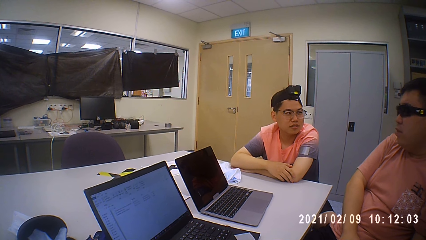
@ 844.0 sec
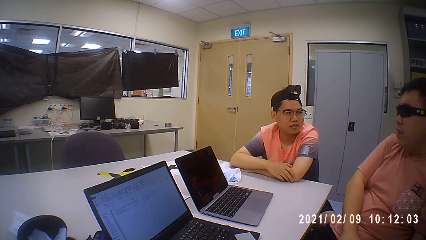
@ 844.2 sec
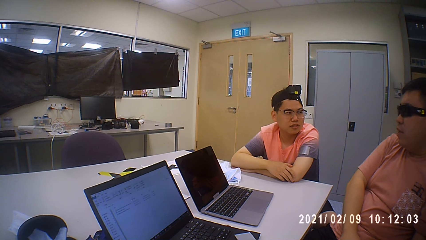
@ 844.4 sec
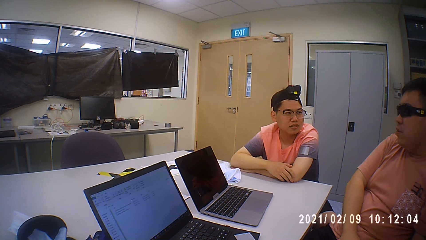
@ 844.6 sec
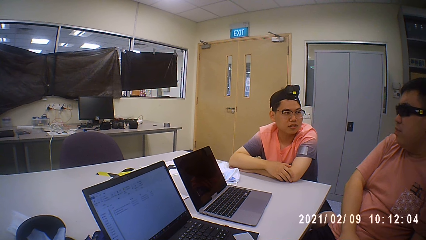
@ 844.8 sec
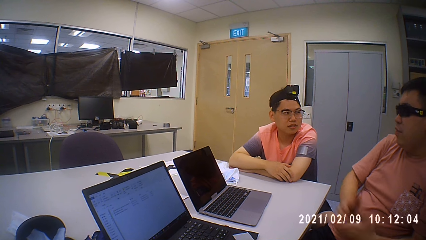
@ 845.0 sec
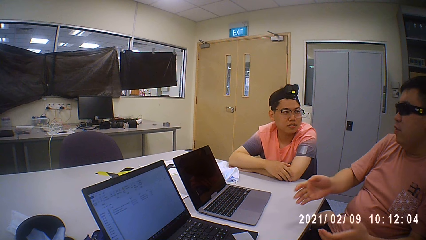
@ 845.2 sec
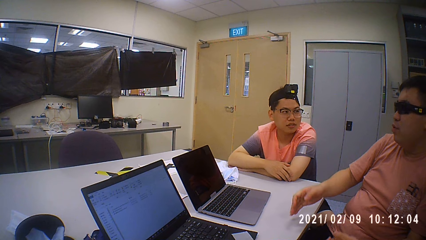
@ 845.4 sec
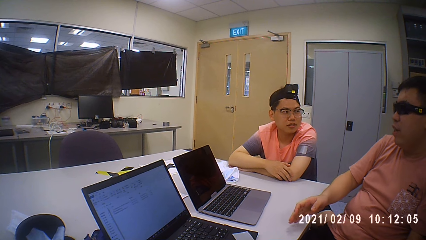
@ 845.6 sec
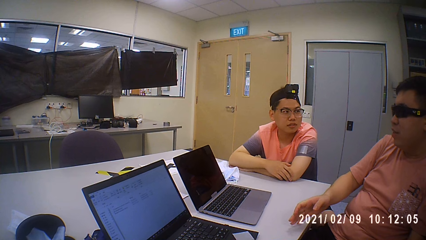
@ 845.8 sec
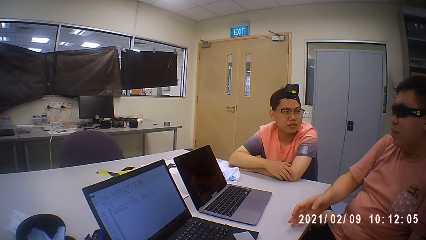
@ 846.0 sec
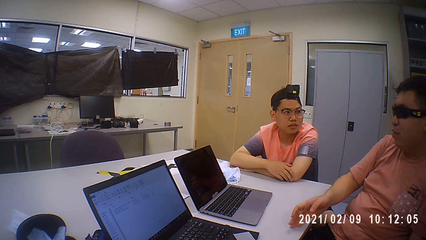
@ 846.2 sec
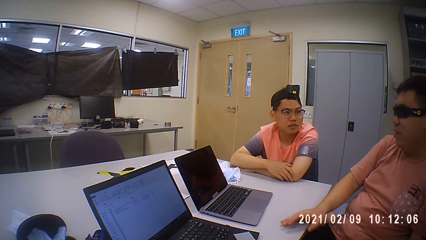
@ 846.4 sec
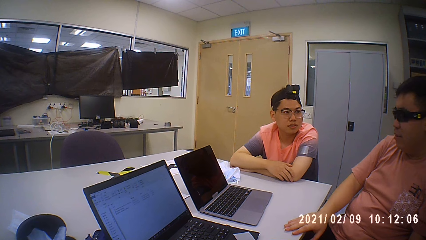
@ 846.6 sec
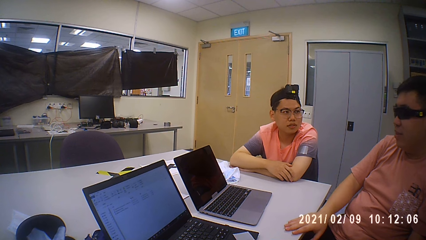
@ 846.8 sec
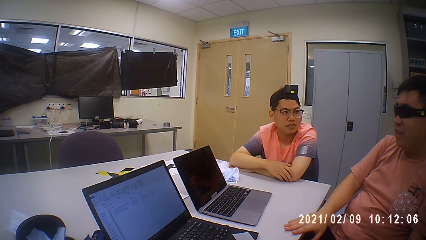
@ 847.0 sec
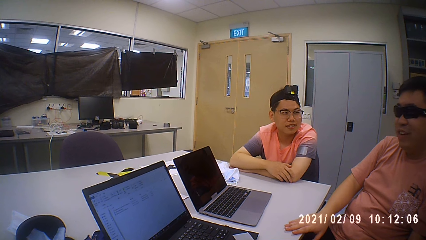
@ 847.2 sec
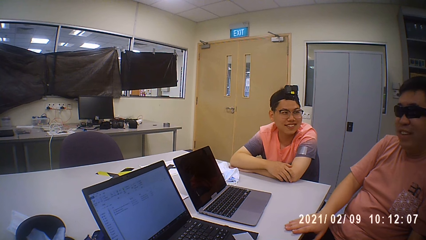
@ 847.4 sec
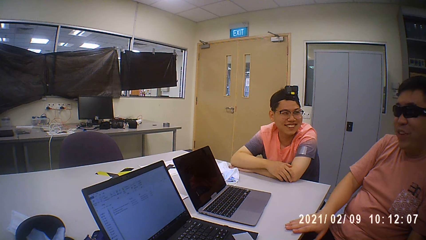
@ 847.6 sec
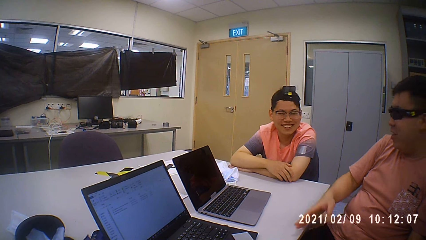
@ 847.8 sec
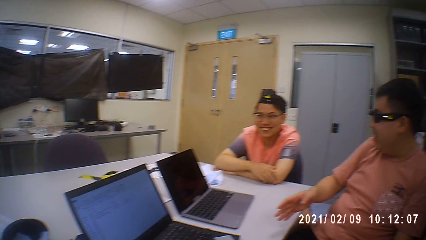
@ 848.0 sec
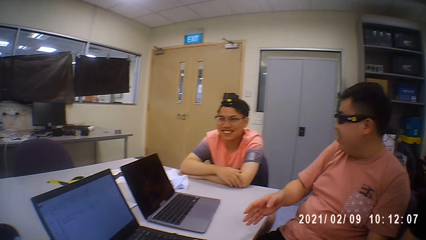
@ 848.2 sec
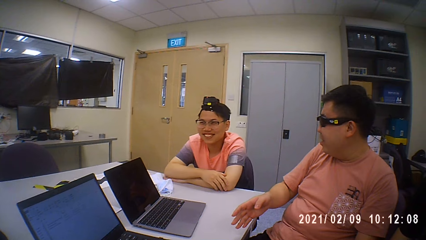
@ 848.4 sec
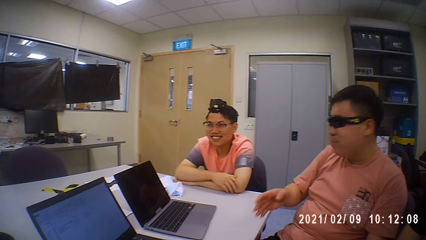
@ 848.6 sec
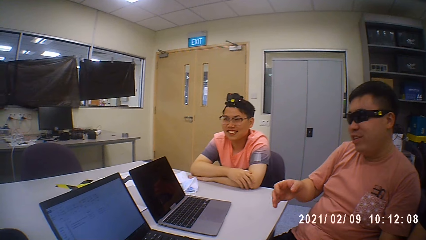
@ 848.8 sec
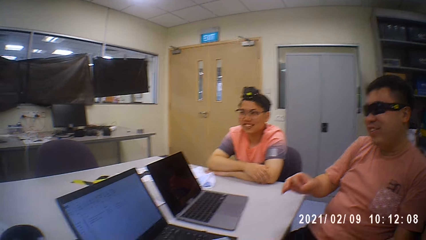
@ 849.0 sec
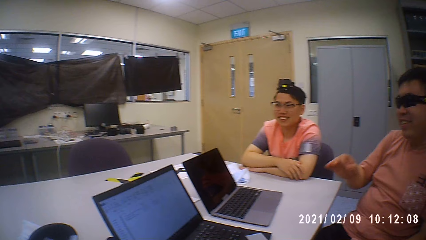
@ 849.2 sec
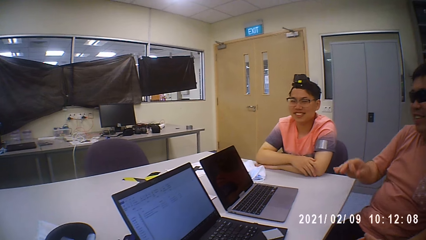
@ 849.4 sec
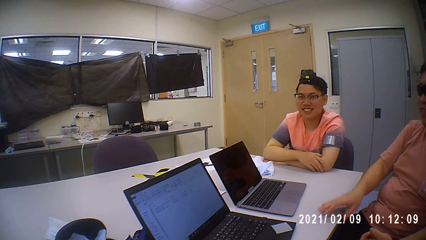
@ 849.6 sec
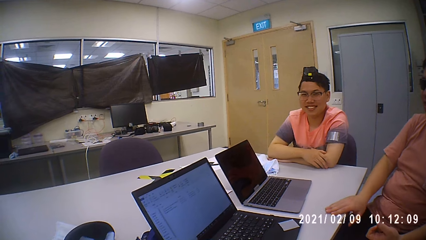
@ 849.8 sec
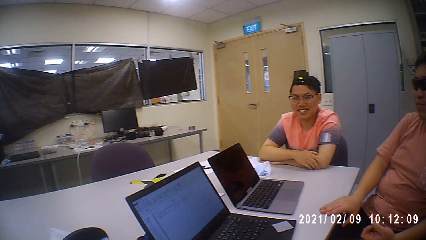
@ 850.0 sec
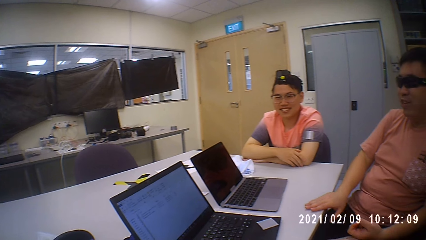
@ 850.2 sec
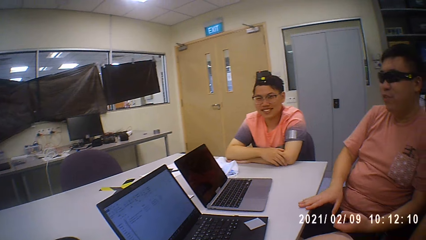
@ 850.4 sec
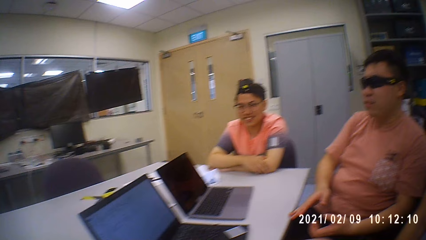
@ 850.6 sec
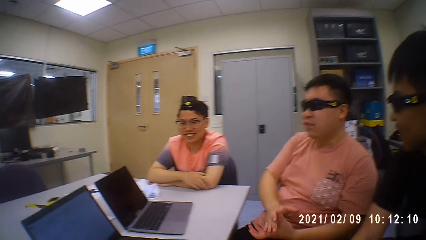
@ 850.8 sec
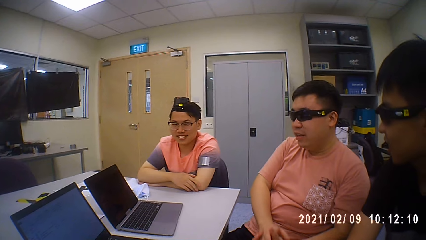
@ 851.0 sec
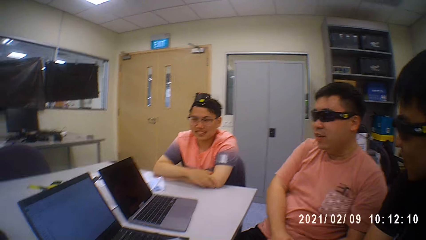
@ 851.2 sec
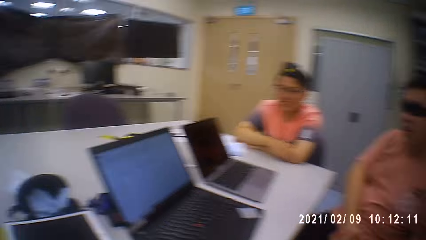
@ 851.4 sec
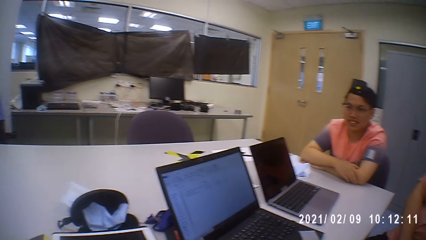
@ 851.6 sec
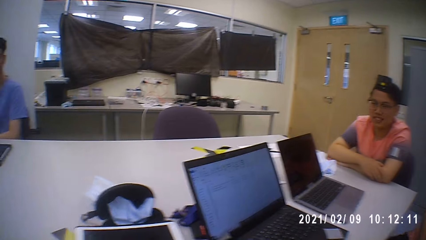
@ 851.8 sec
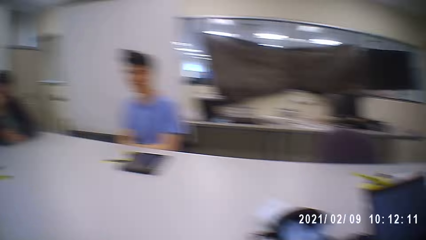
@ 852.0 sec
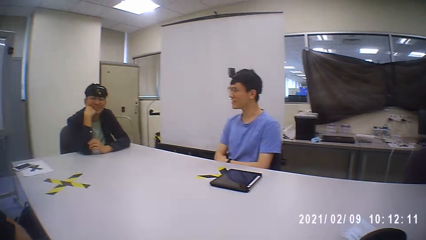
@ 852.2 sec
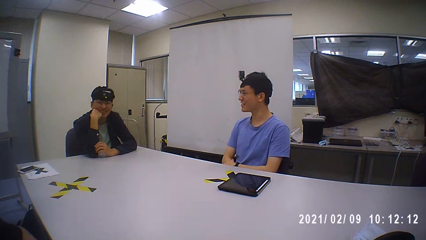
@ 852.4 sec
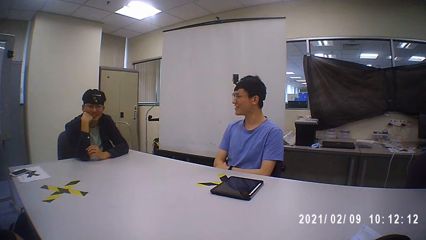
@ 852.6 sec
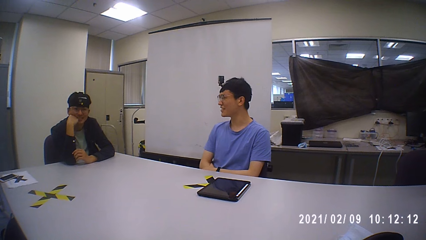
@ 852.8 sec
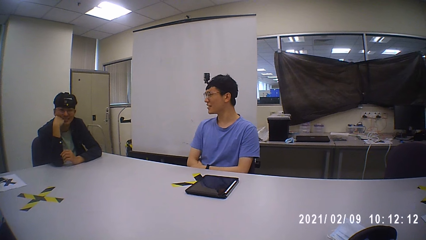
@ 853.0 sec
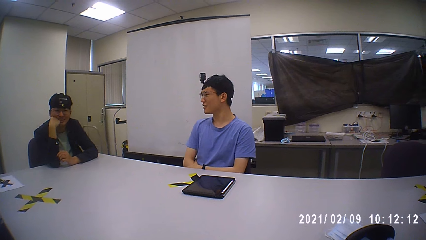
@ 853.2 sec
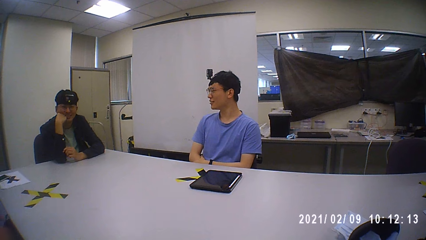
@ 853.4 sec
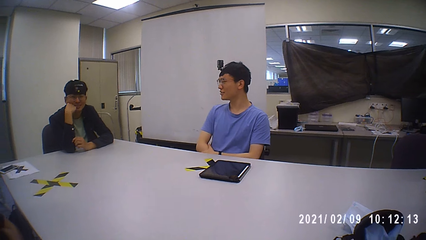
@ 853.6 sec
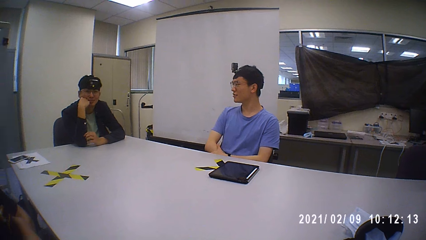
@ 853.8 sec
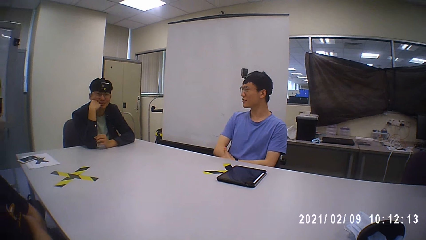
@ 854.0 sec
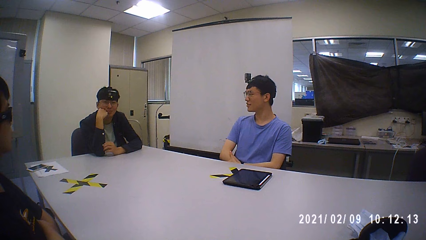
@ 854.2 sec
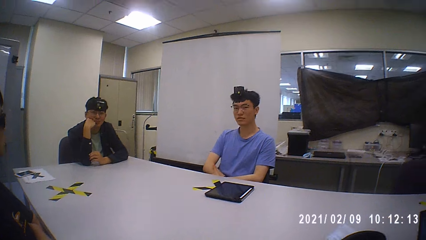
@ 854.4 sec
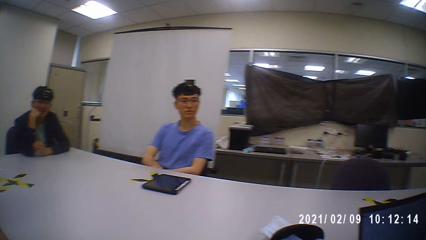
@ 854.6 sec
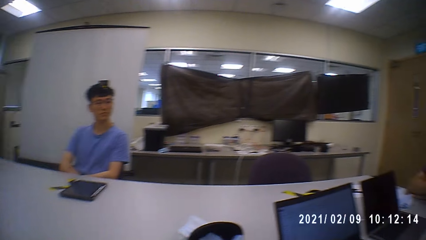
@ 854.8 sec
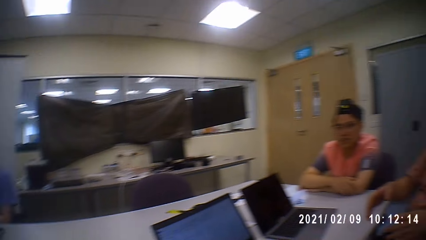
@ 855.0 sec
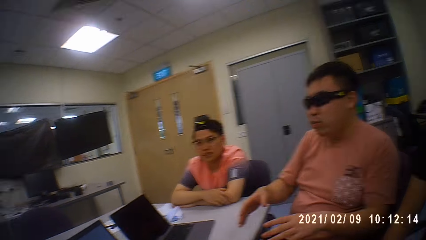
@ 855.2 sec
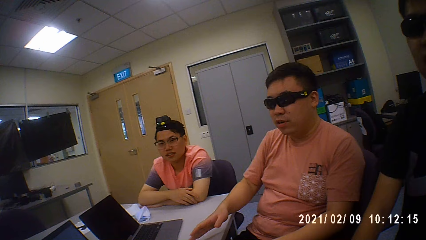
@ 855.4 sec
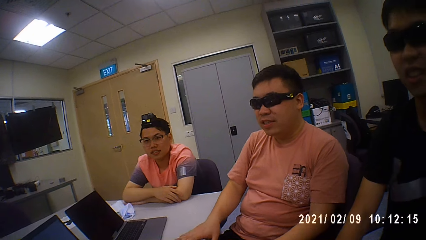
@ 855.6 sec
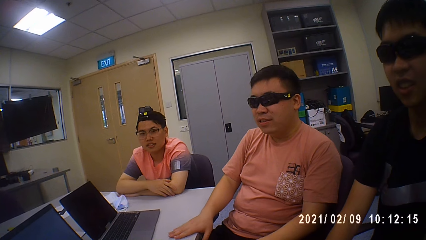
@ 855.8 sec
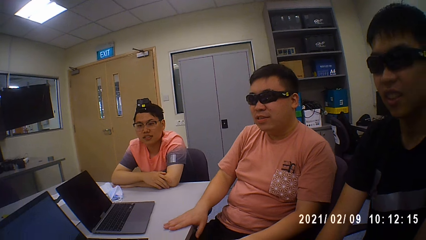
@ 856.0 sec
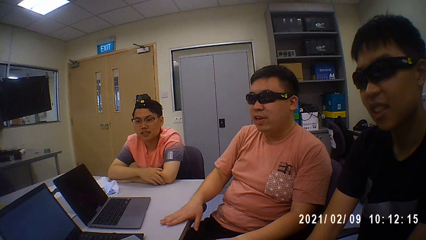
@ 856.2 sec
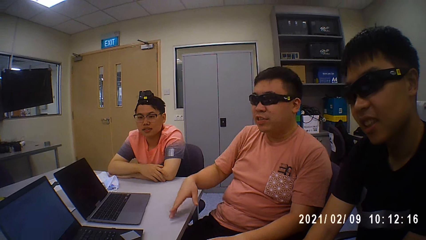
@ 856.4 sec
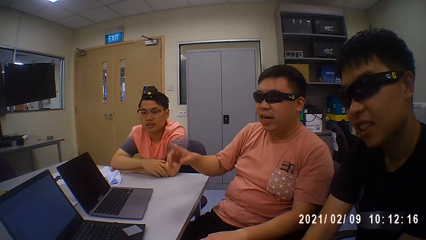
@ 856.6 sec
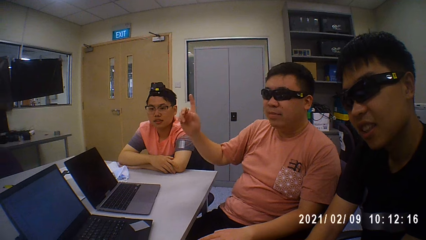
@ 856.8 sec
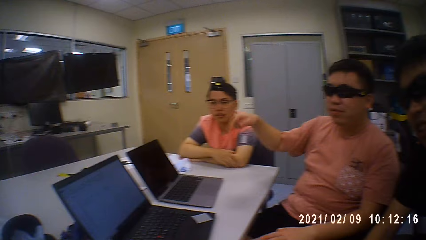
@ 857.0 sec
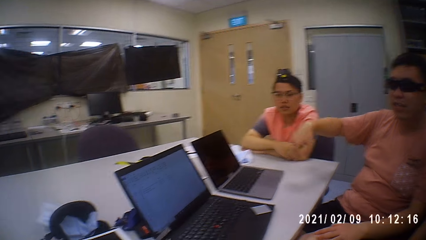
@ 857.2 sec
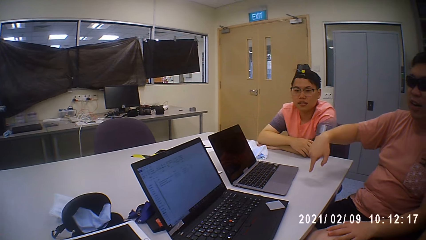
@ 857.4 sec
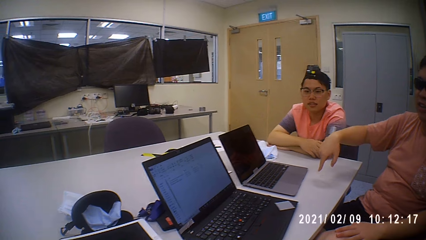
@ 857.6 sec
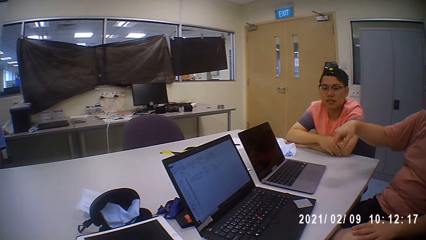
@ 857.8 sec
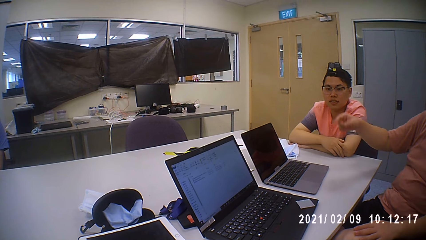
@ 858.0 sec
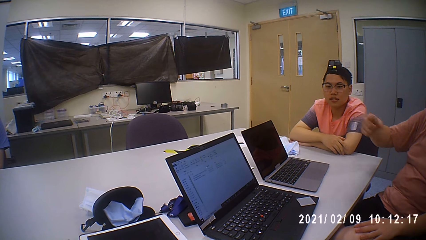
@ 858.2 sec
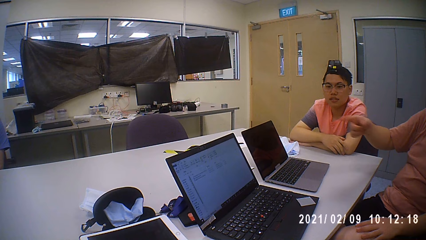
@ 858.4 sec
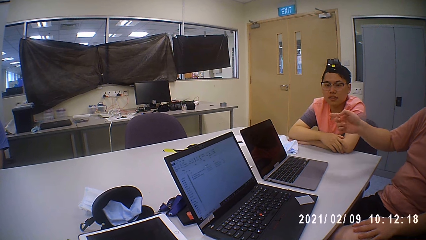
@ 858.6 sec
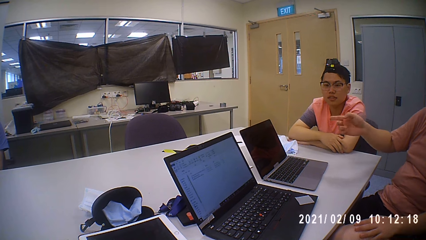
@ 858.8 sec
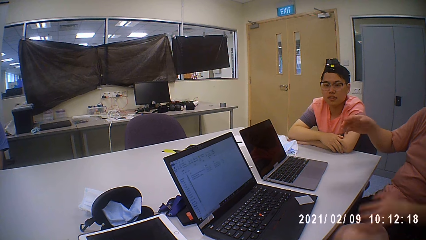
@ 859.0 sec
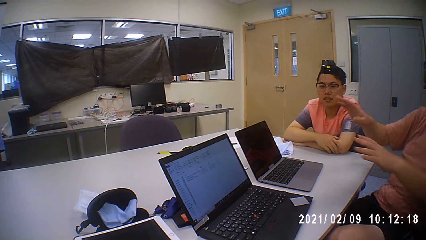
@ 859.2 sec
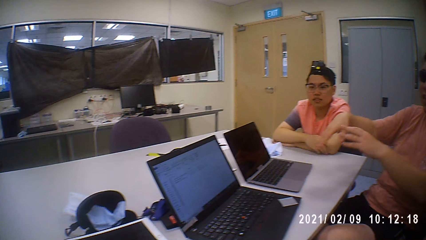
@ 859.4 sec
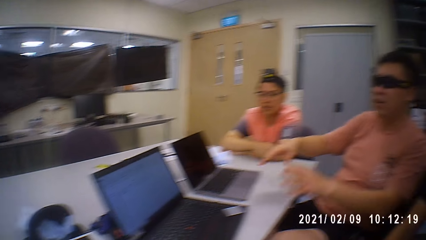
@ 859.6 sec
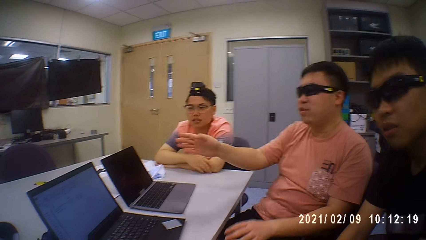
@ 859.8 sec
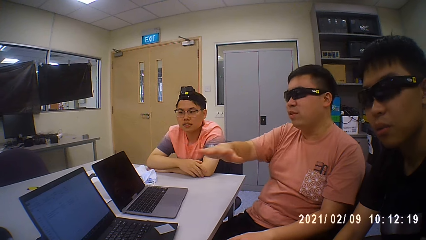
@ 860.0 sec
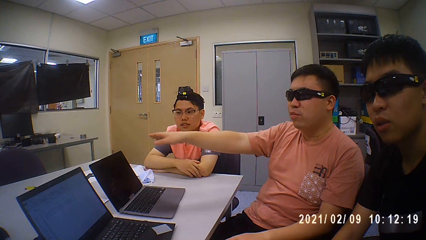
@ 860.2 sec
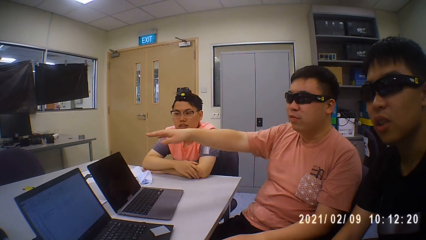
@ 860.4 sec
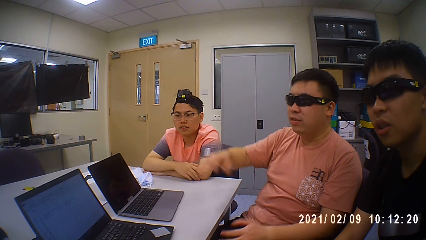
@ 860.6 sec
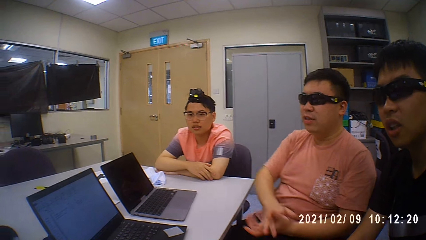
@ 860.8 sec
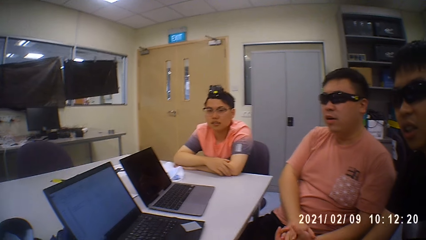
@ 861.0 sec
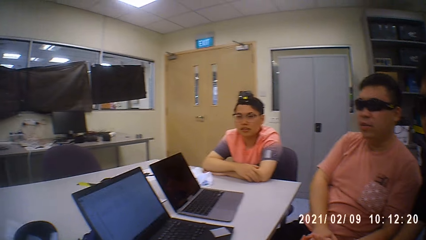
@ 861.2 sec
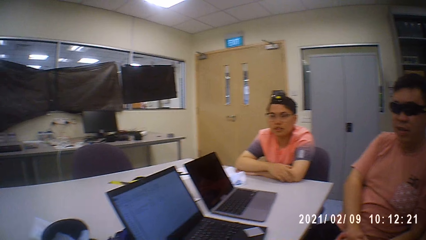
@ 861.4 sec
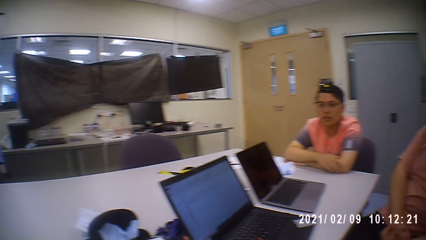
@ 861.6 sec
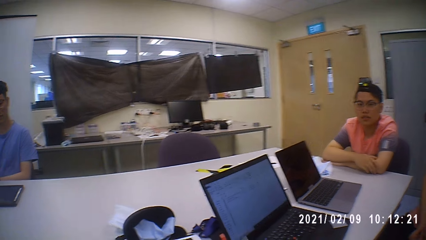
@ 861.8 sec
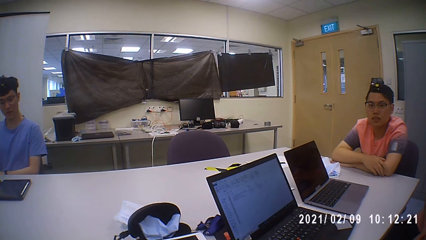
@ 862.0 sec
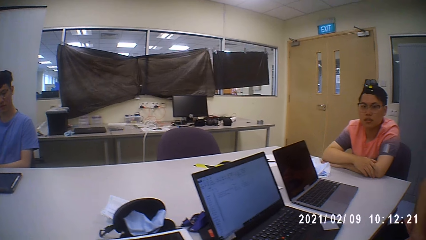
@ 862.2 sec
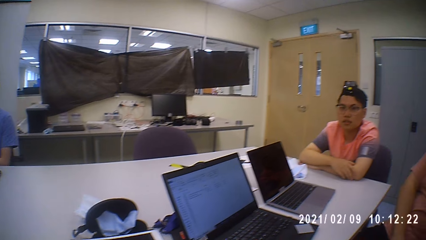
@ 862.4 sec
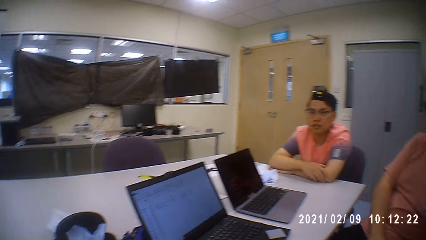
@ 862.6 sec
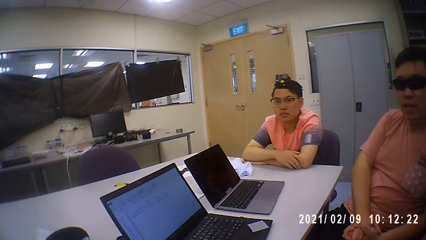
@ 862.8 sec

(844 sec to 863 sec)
The man places his right hand on the table. He lifts his right hand from the table. He places his right hand on the table. The camera wearer looks at a person and another person. The man places his right hand on the table. A third person talks to others.
